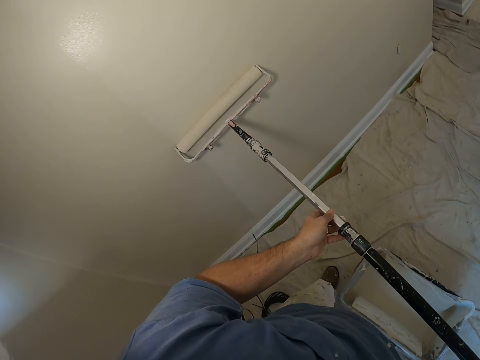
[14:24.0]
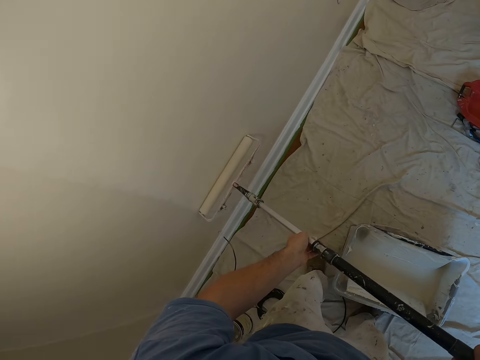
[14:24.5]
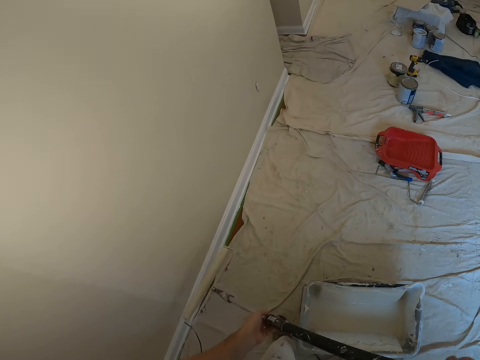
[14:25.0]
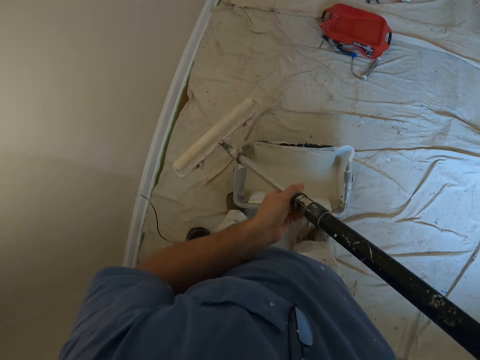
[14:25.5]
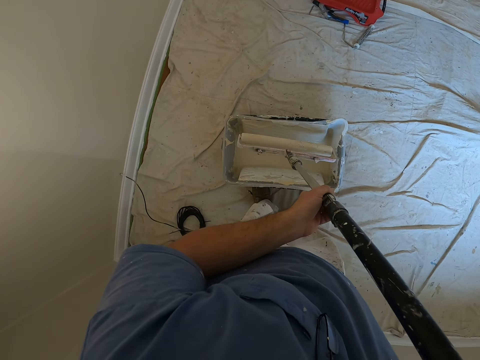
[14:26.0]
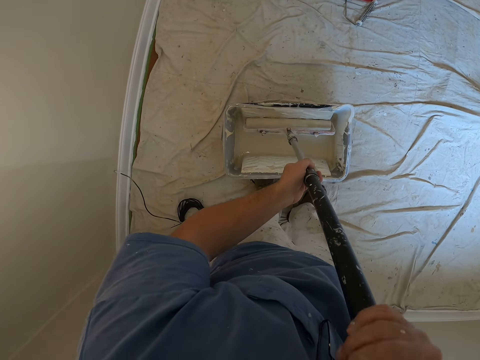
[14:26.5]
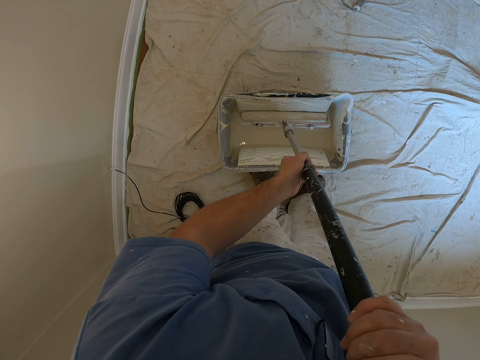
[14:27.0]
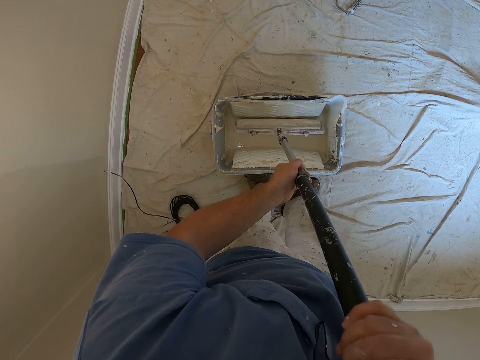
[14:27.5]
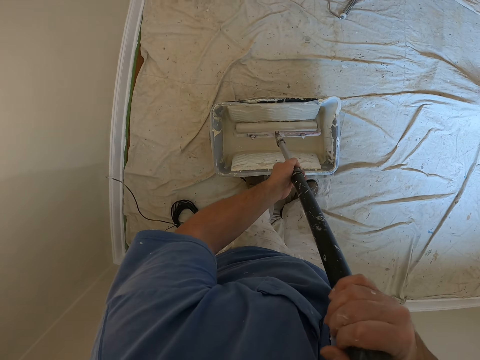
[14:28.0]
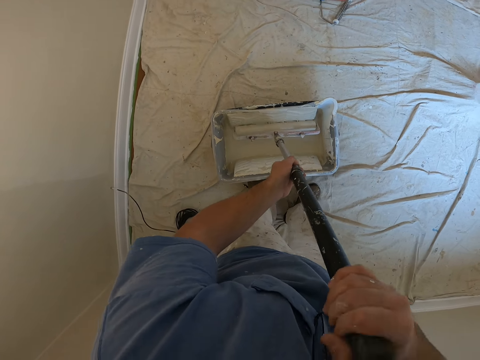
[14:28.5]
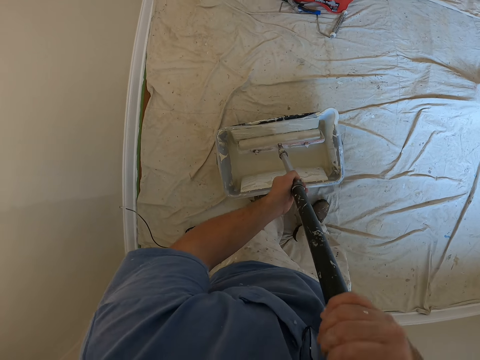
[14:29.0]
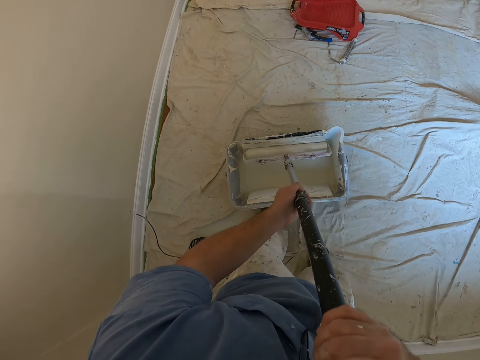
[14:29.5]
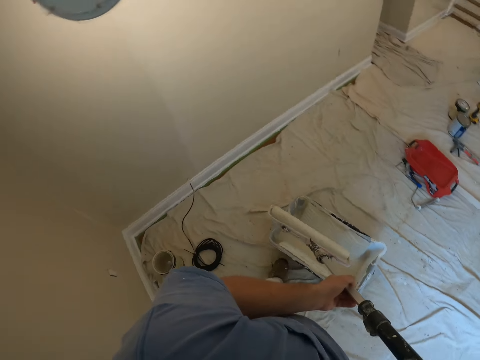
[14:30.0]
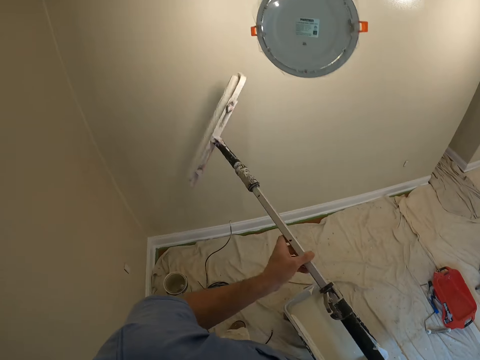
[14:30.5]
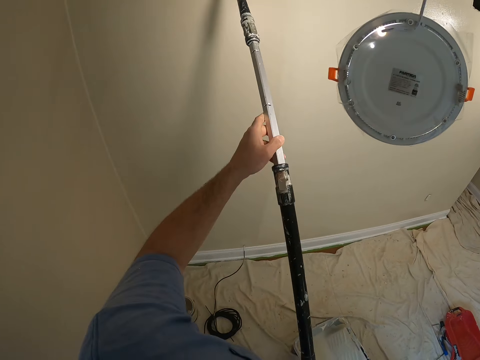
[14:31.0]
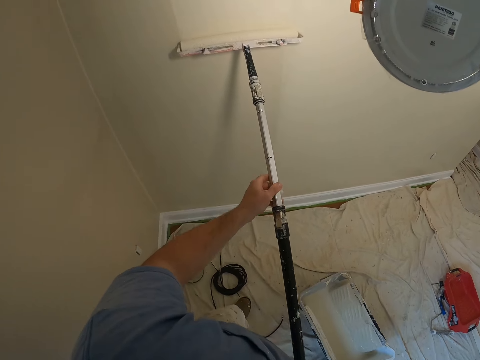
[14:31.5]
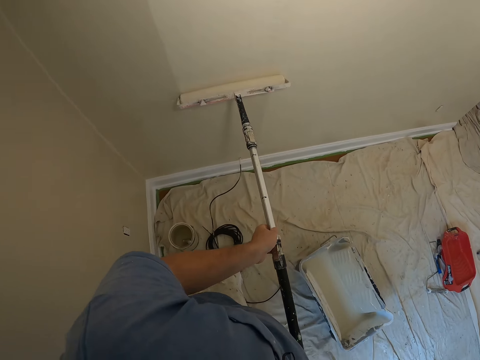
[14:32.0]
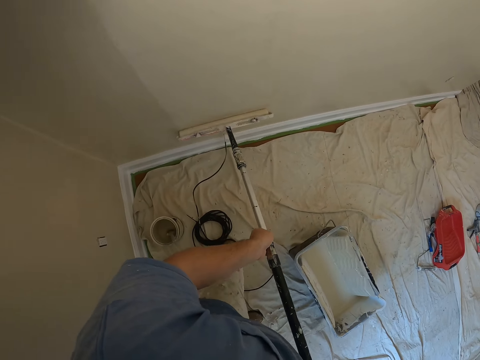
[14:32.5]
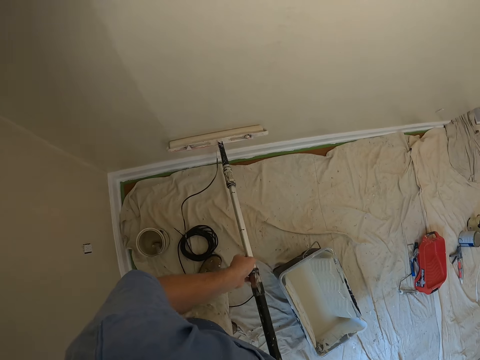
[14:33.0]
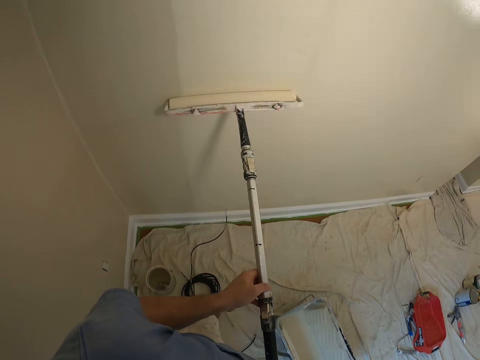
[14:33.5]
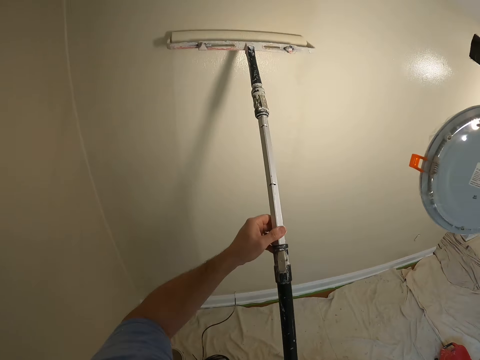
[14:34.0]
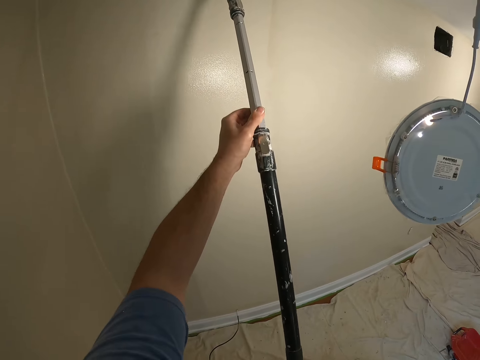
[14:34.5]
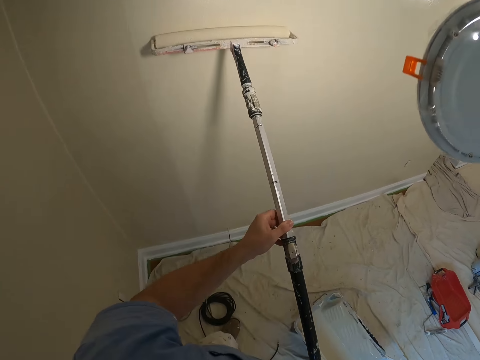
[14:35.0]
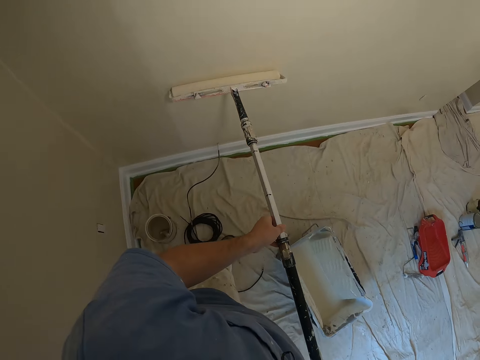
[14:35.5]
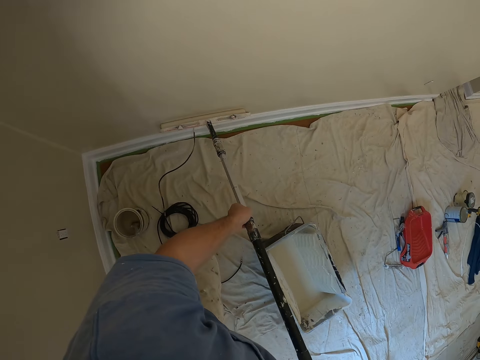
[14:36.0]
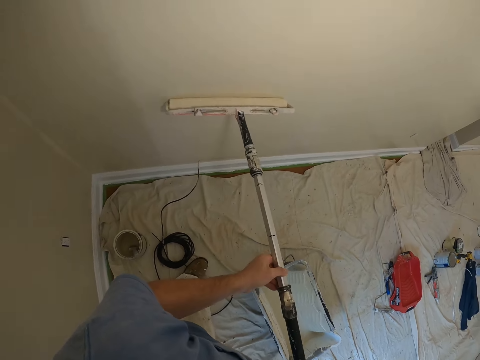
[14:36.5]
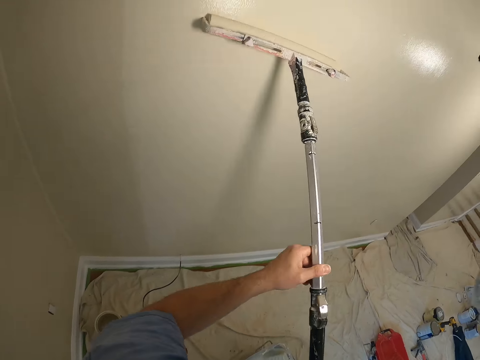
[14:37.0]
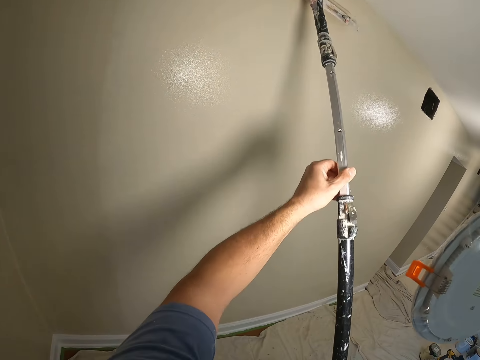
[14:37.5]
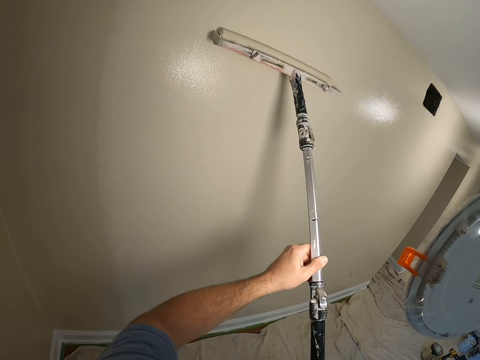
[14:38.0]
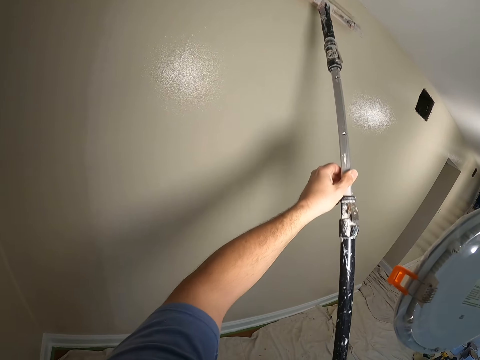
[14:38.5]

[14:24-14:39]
The camera wearer stops the paint application. They dip the paint roller into the paint tray bucket. They roll the paint roller into the paint. They remove the paint roller from the paint tray bucket. They paint the wall in the house with the paint roller.

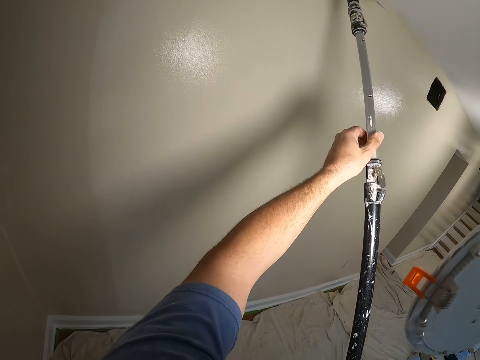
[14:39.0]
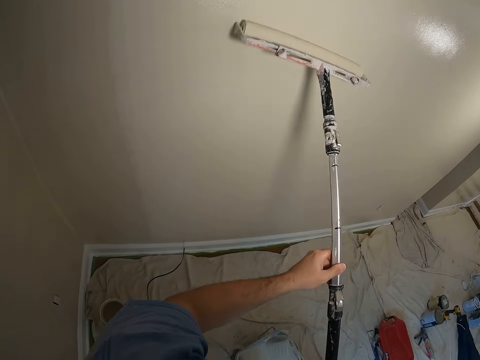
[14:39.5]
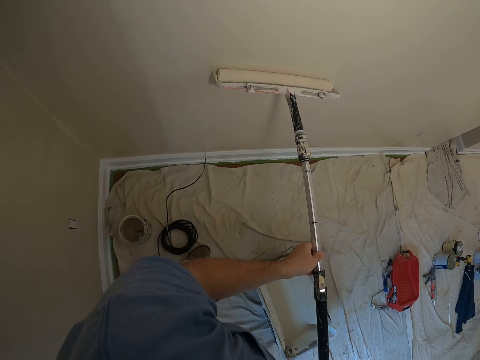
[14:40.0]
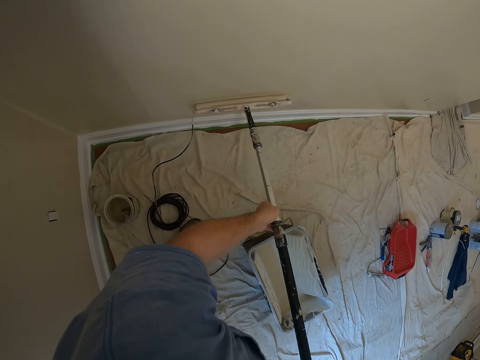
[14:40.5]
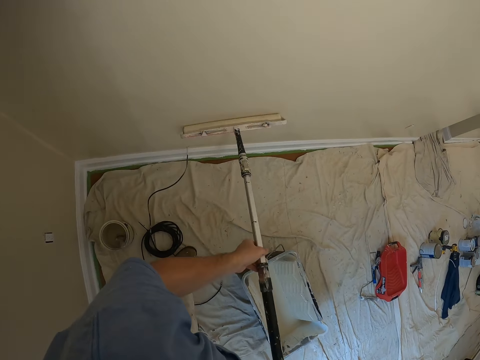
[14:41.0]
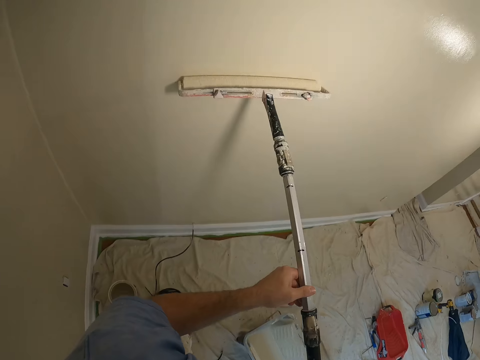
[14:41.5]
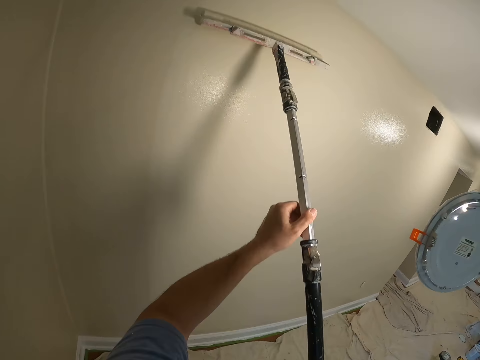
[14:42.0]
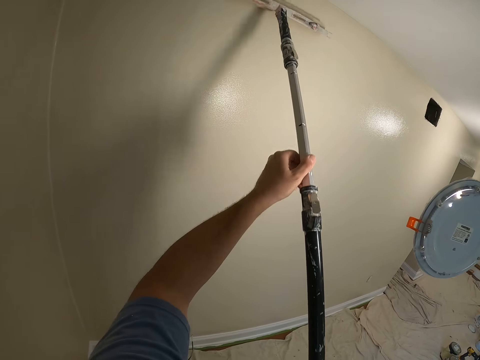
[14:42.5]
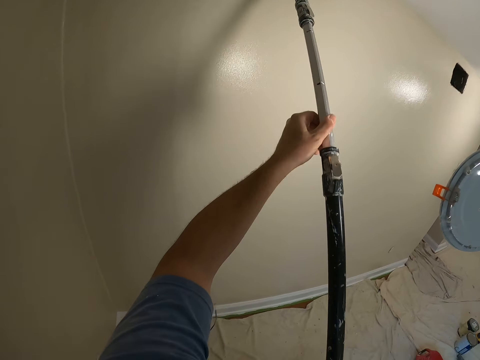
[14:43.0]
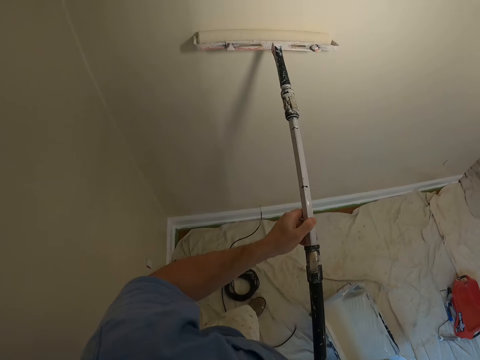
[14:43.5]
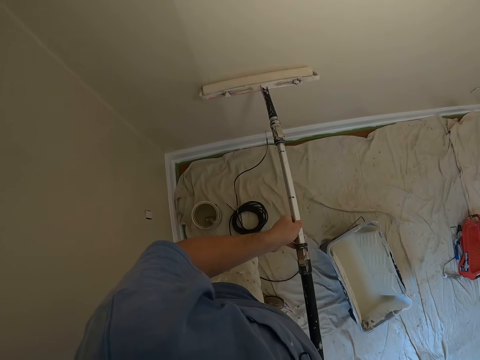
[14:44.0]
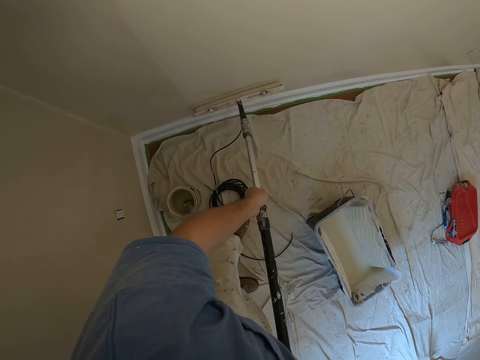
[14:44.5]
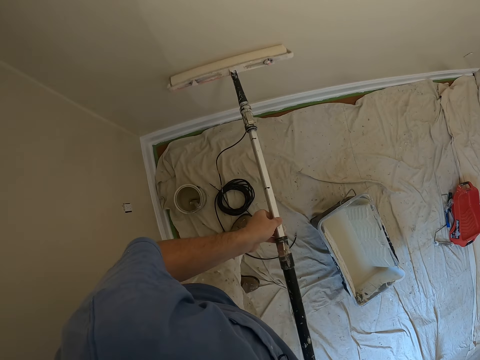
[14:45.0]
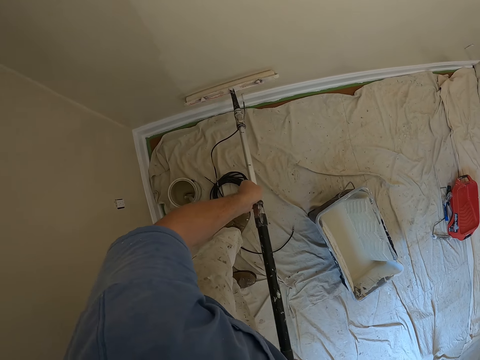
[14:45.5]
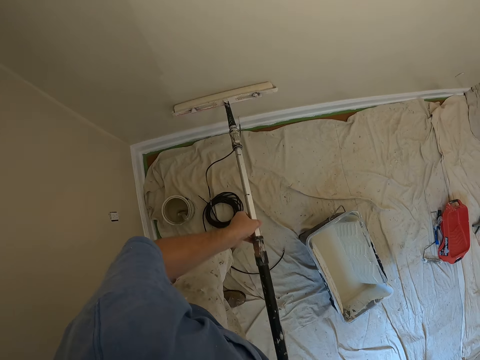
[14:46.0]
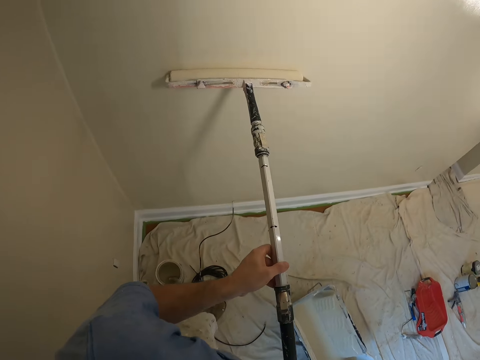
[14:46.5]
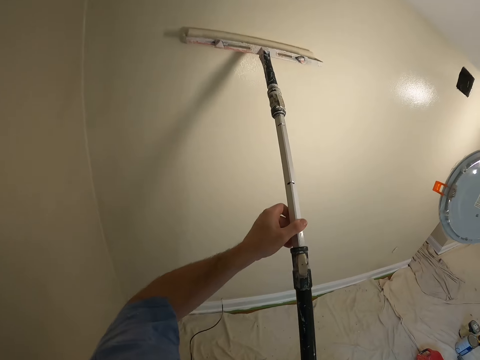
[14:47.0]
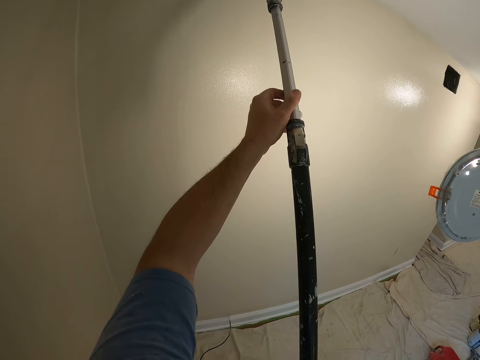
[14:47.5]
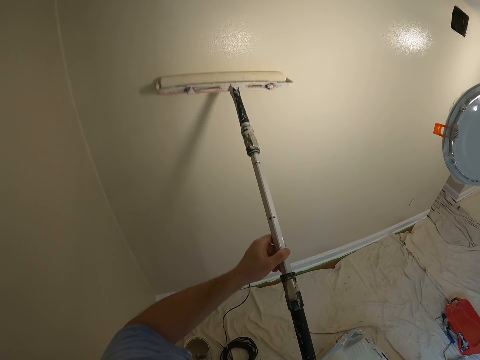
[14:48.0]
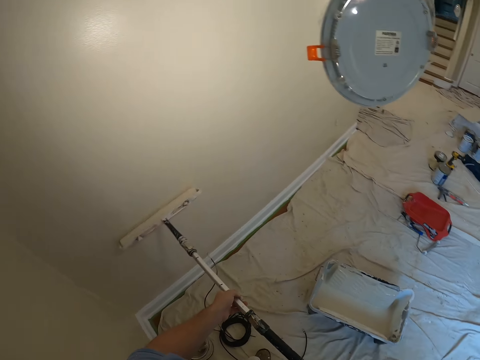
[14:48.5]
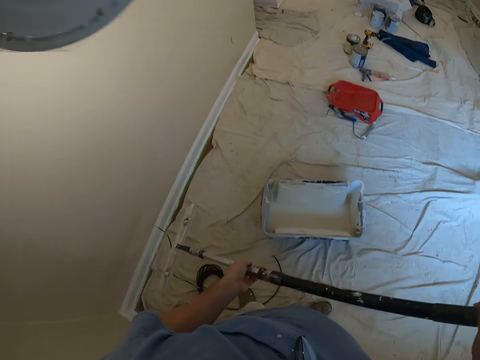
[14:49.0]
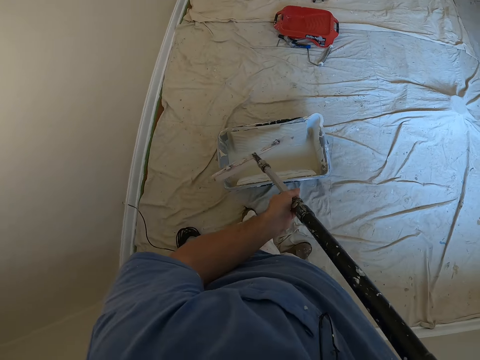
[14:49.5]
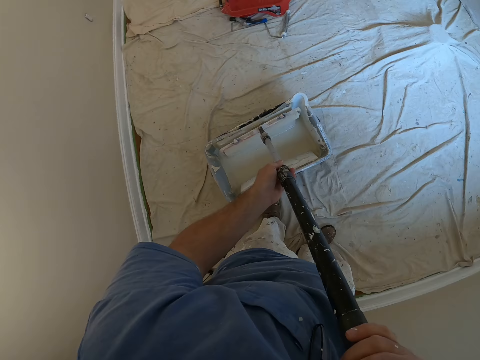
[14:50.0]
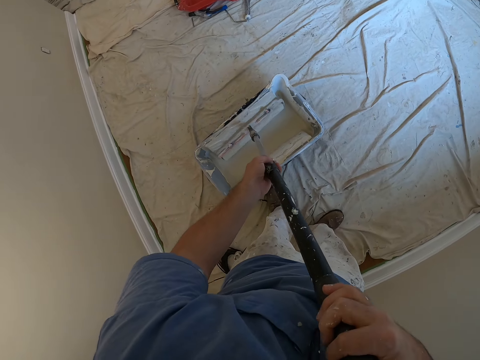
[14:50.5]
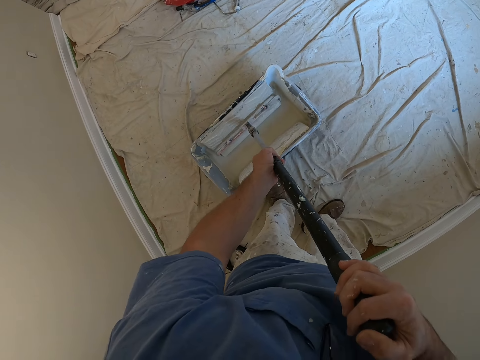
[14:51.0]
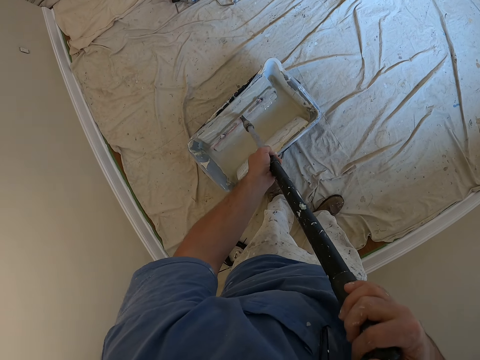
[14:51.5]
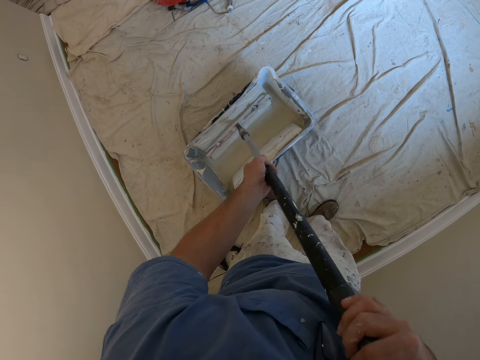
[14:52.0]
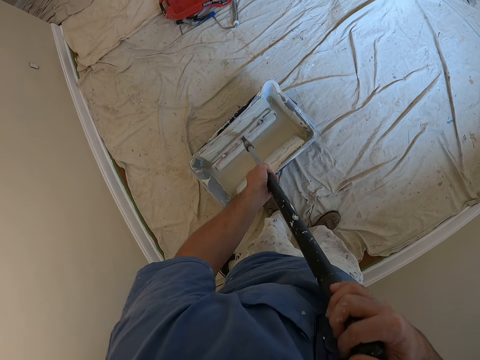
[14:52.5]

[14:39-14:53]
The camera wearer stops the paint application. They dip the paint roller into the paint tray bucket. They roll the paint roller into the paint.
